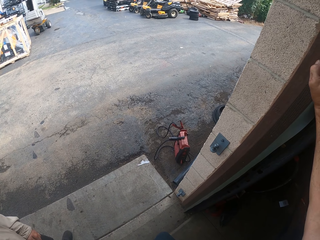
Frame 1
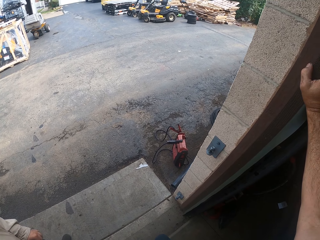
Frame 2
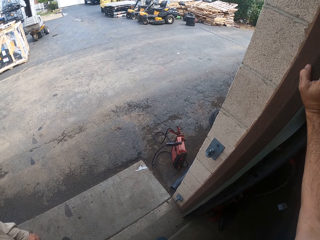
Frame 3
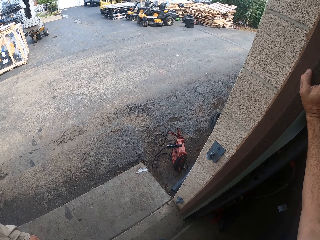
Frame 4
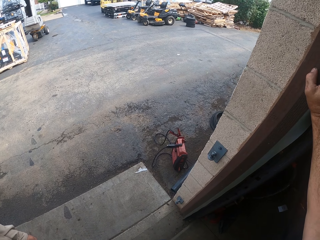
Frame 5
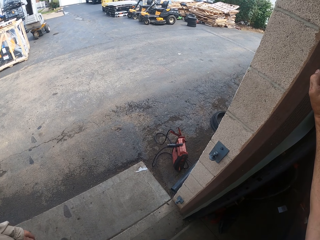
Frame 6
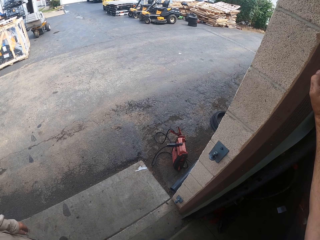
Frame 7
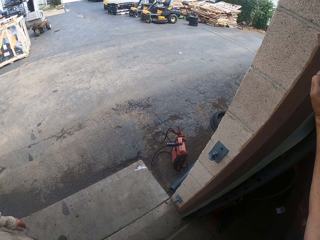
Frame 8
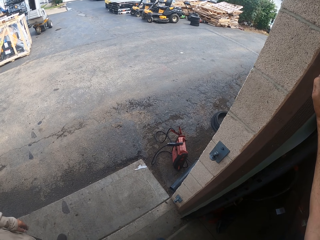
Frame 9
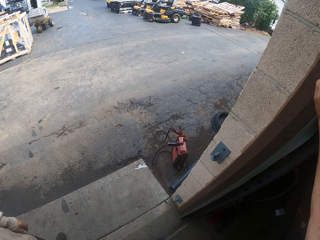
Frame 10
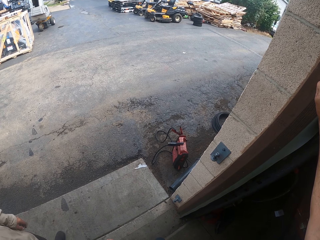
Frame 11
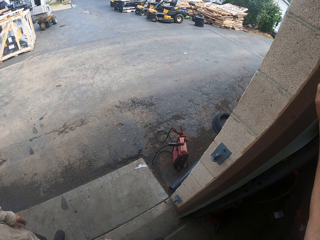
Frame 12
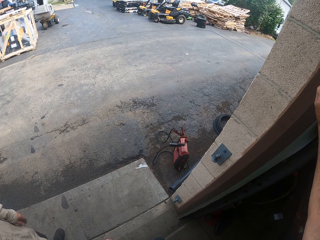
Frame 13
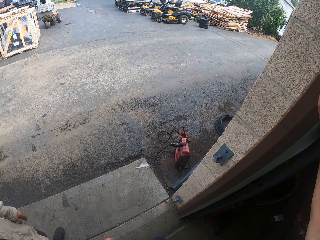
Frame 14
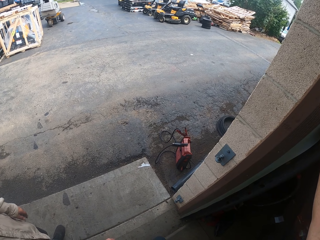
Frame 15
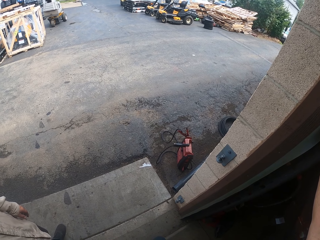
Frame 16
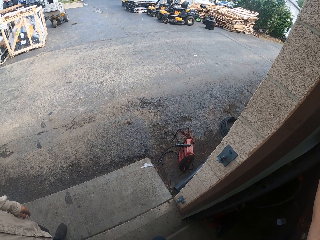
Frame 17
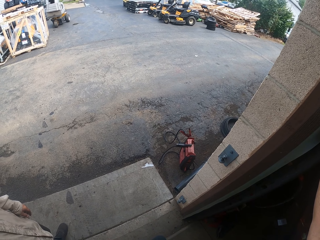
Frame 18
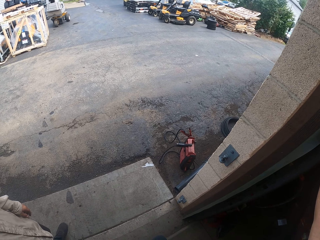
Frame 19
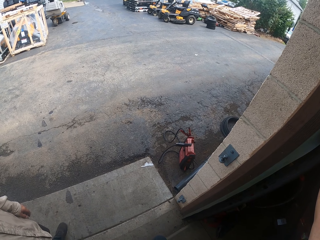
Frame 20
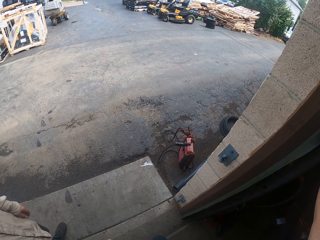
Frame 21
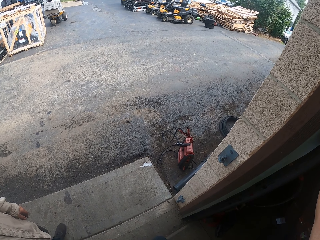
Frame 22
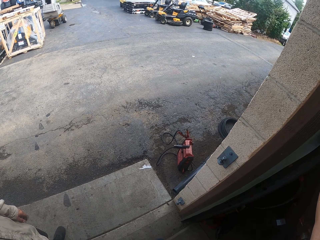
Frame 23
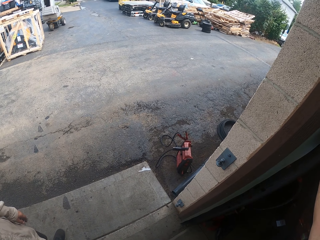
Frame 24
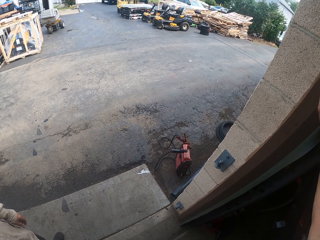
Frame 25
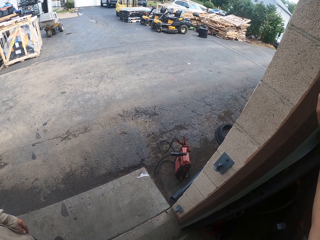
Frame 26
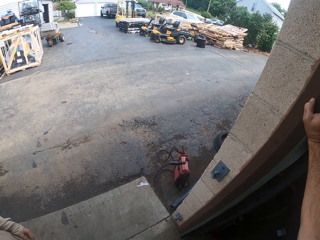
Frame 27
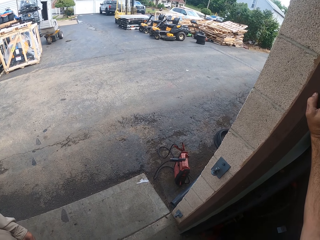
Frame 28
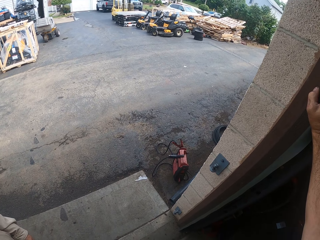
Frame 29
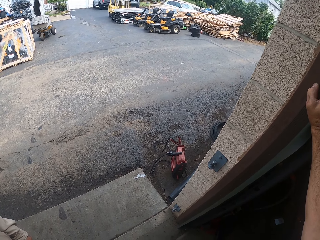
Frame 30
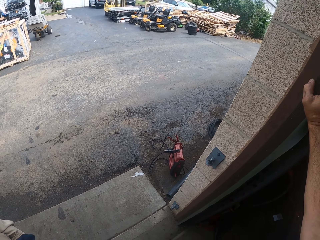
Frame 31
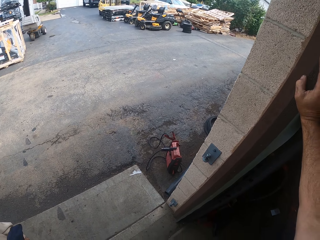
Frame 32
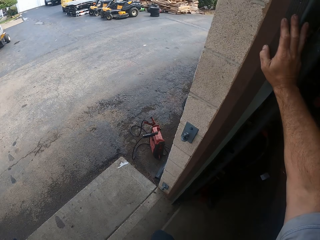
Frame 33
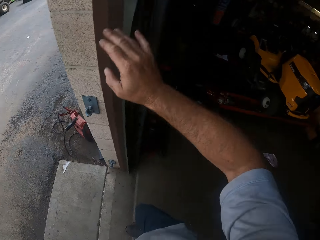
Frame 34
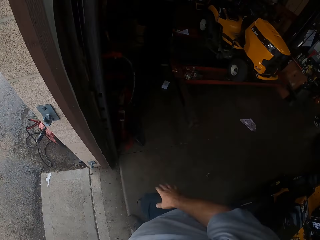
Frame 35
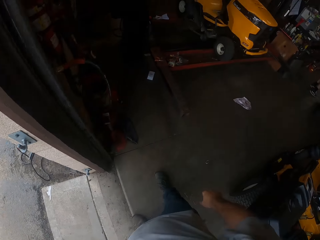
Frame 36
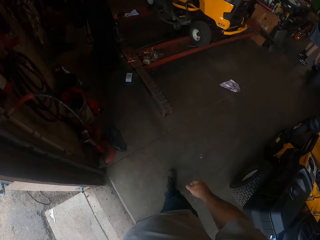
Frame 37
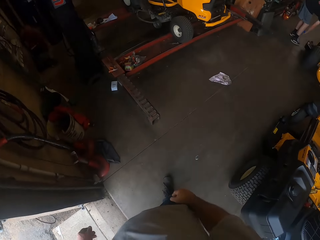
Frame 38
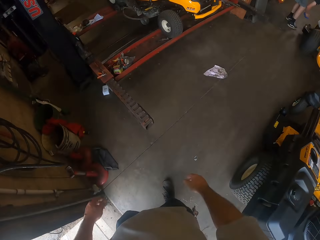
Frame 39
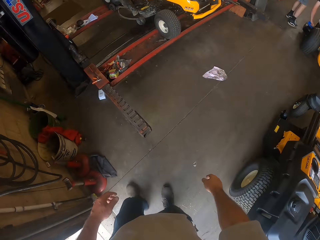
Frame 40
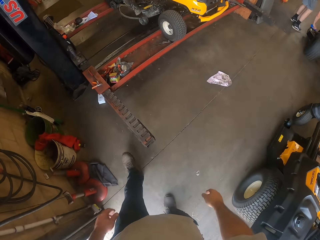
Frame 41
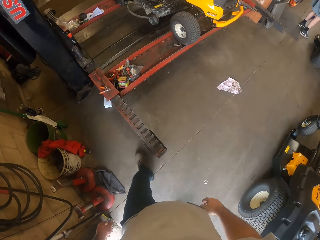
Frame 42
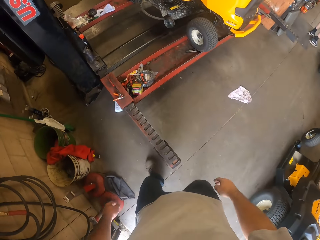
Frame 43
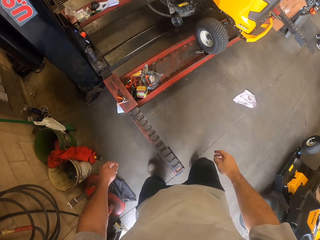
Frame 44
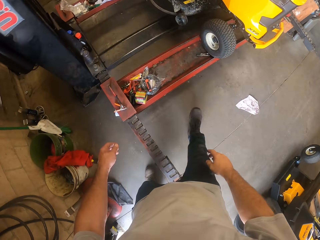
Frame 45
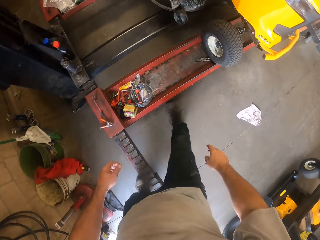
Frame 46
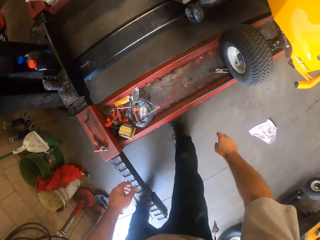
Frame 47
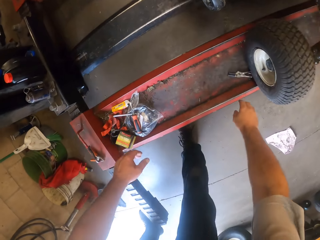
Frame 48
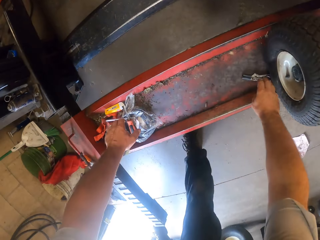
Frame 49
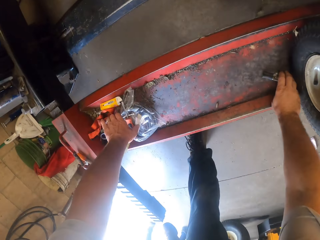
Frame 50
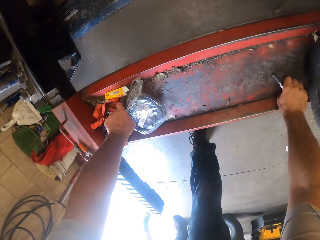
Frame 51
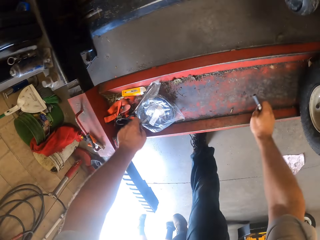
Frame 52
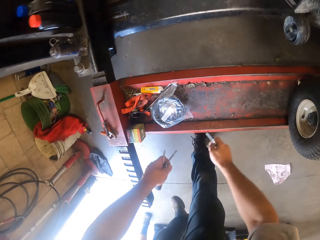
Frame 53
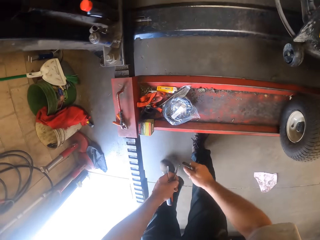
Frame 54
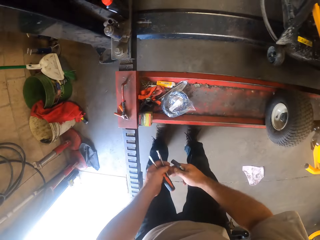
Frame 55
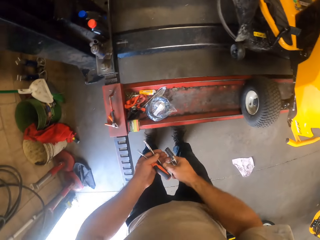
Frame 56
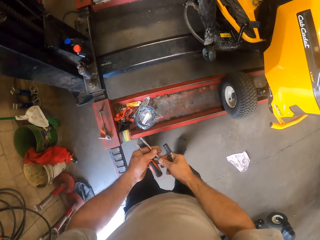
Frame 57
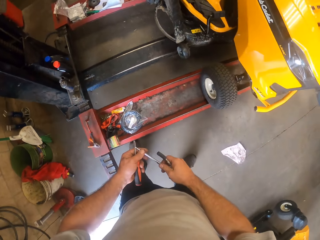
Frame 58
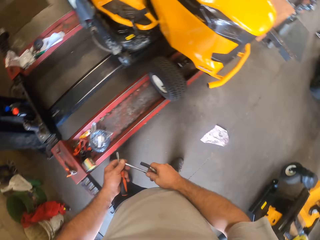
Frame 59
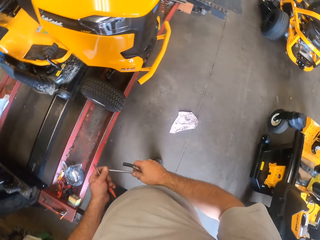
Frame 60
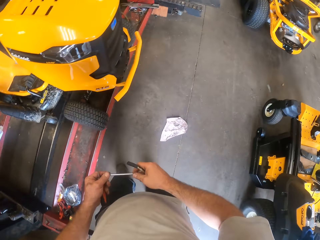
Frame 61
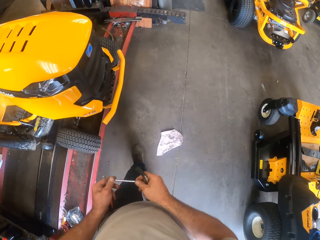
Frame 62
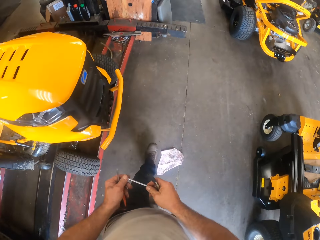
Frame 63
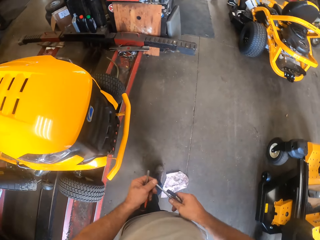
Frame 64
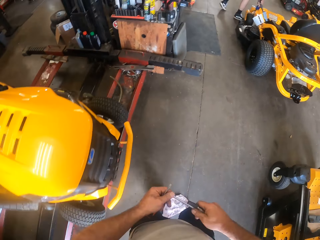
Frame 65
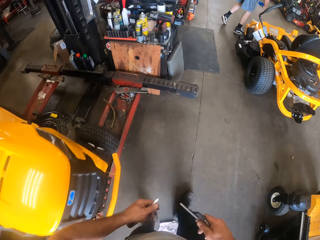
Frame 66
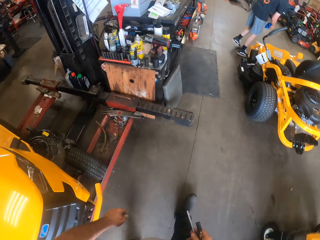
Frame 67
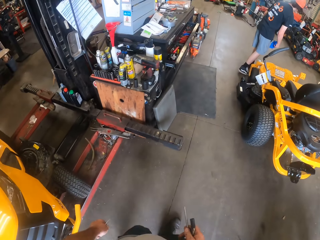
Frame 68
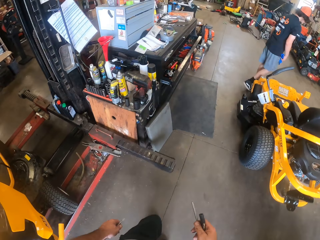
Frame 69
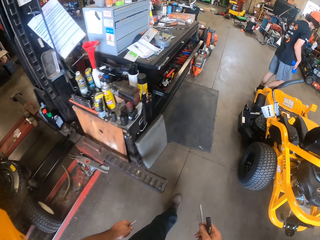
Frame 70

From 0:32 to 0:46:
The camera wearer walks into the workshop. He picks up a pulley from a stand with his right hand. He picks up a screwdriver from the stand with his left hand. He picks up a screwdriver bit from the stand with his left hand. He passes the screwdriver bit to his right hand. He walks around the workshop. He touches the screwdriver with both hands.

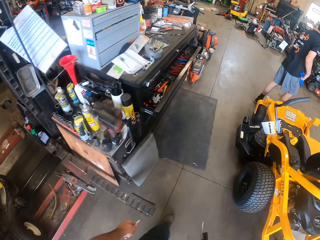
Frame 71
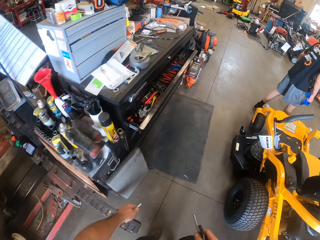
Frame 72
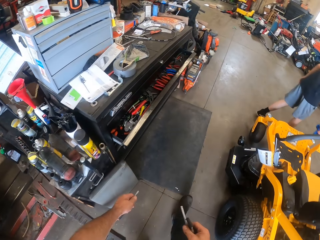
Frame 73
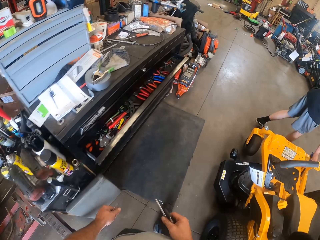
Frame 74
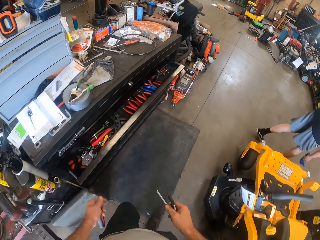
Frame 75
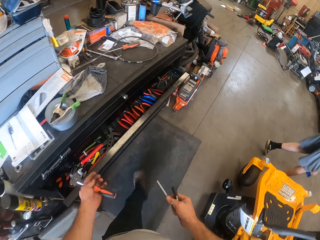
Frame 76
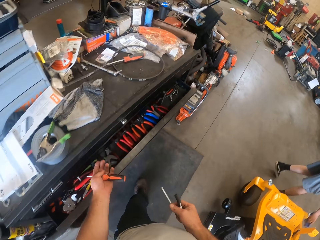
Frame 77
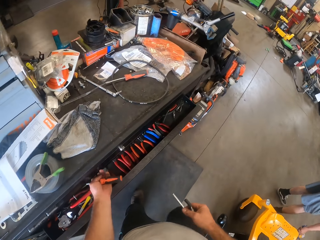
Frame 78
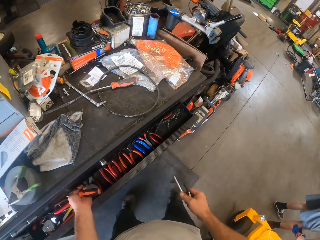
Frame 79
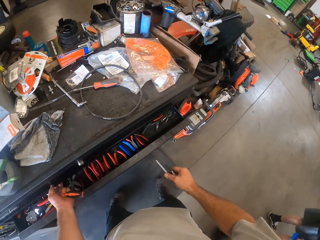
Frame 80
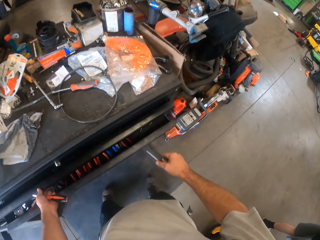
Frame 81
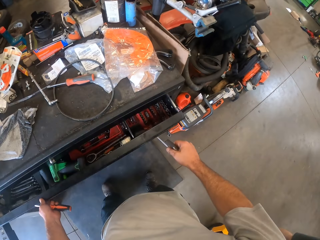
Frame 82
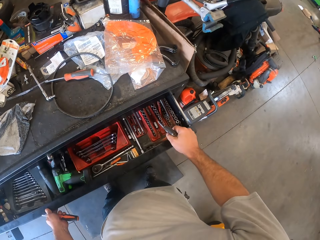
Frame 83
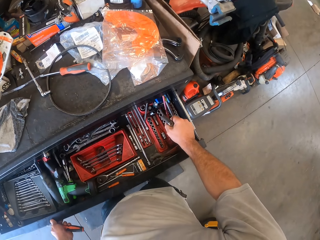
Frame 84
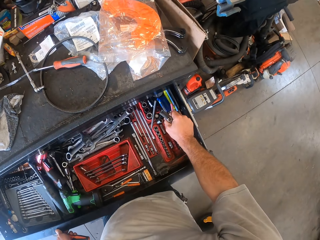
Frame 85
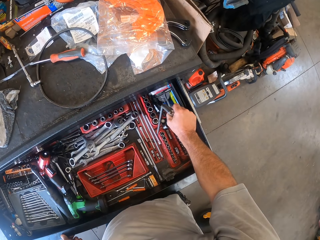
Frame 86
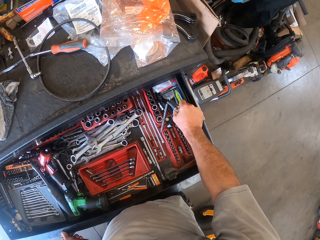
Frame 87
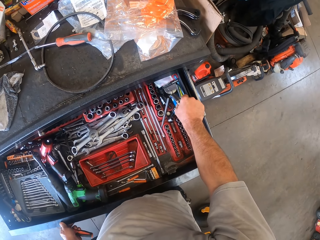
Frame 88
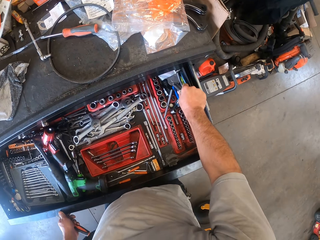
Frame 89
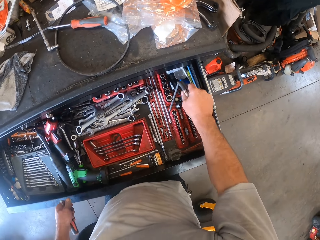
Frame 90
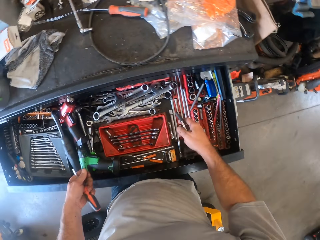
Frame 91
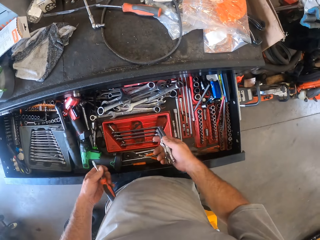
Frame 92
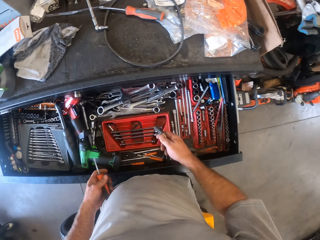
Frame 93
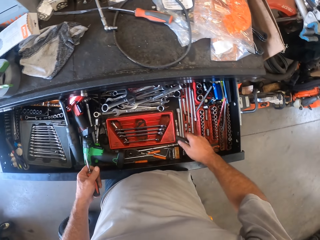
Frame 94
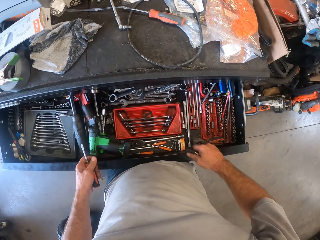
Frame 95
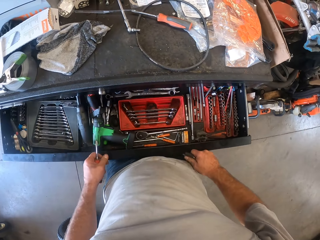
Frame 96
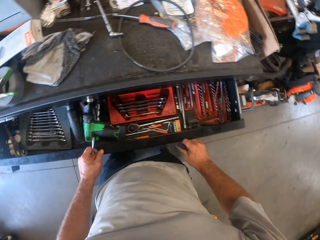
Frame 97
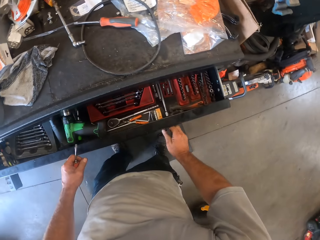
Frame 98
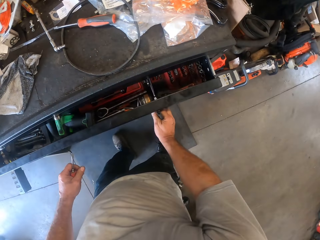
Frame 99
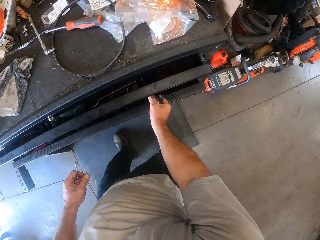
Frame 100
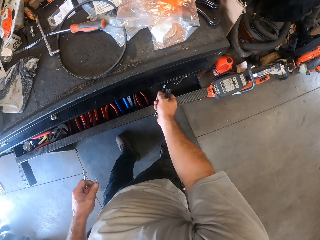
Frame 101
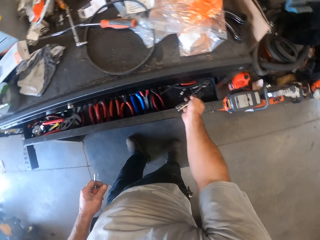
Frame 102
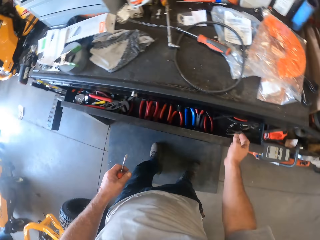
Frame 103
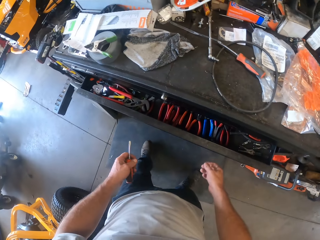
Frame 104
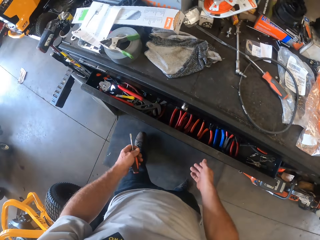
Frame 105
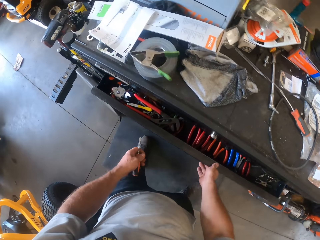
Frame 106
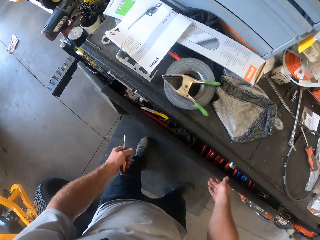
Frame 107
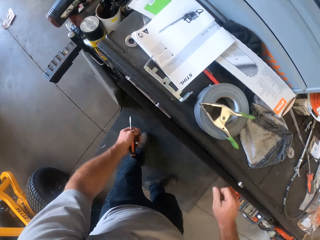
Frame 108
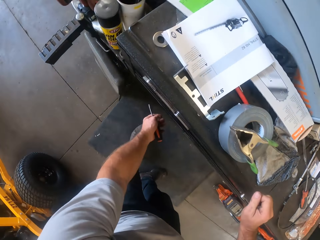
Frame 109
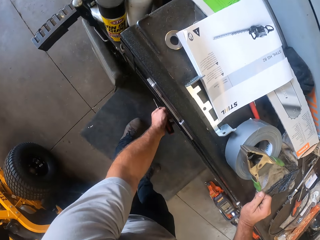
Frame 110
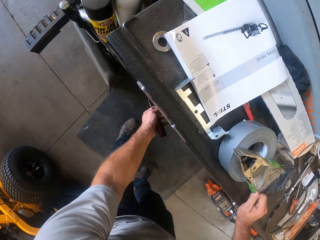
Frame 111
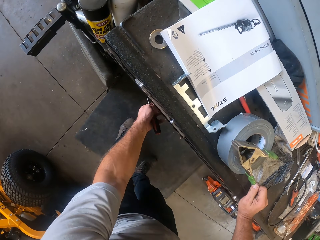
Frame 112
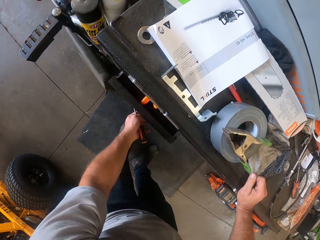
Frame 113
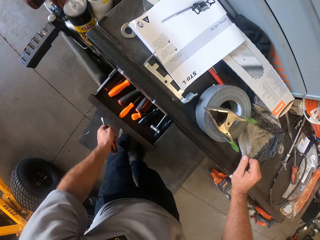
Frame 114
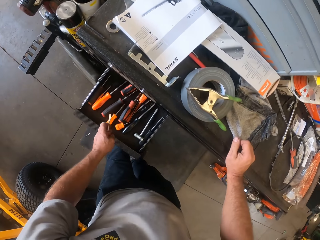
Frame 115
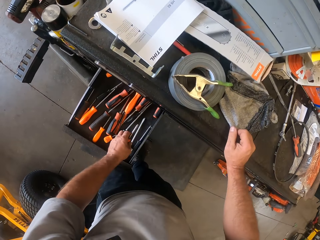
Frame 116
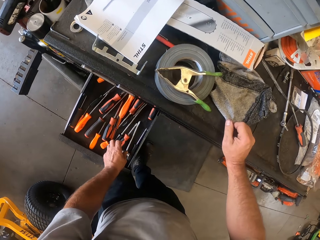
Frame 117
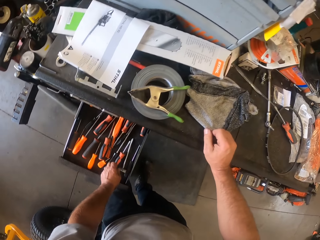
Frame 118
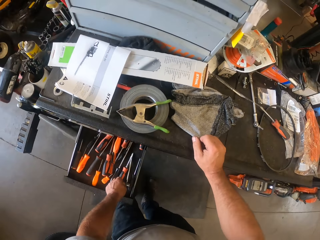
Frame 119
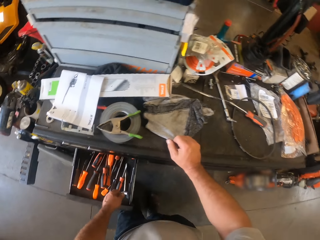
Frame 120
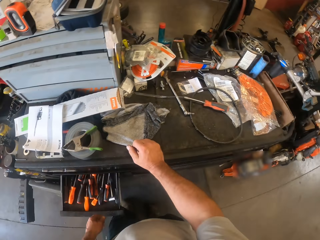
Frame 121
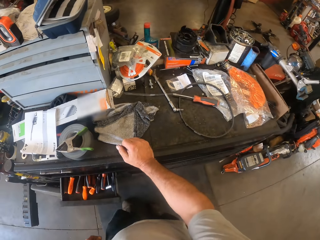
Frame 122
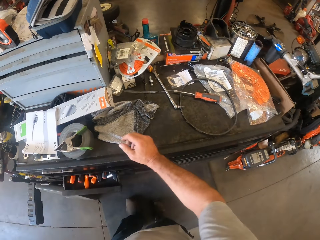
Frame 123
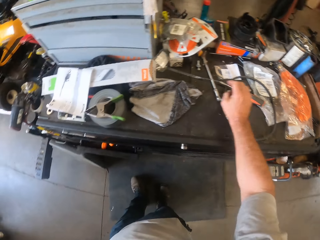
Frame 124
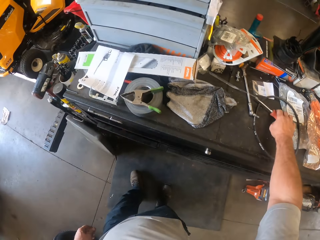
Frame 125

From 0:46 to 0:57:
A man cleans a lawn mower with a rag. The camera wearer opens the toolbox drawer with his right hand. He drops the screwdriver bit in the drawer with his right hand. He closes the drawer with his right hand. He drops the pulley into another drawer. He closes the other drawer with his right hand. He opens another drawer with his left hand. He places the right hand on the toolbox. He drops the screwdriver in the other drawer and closes the other drawer with his left leg.
